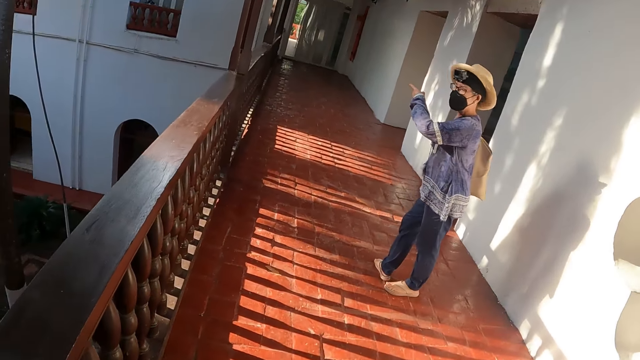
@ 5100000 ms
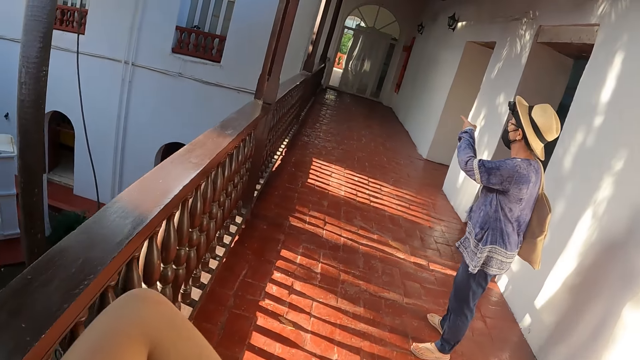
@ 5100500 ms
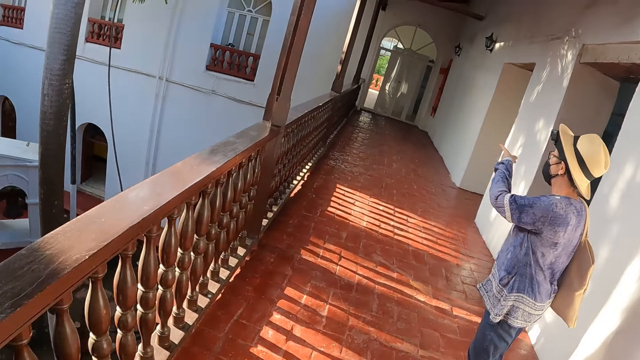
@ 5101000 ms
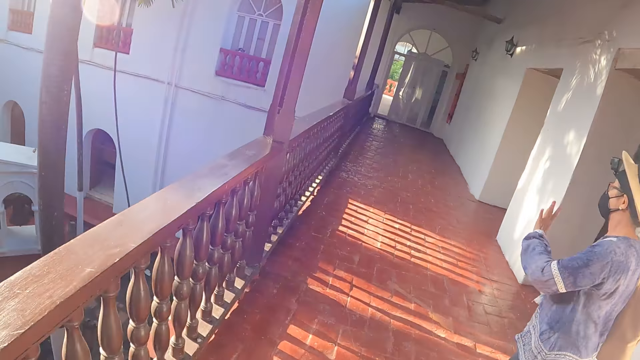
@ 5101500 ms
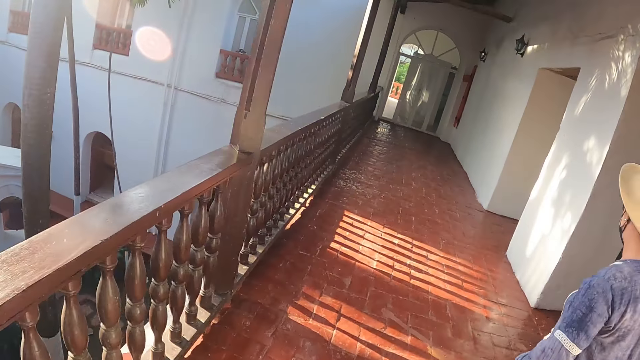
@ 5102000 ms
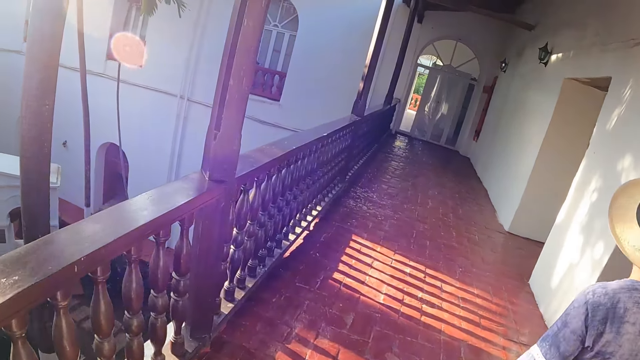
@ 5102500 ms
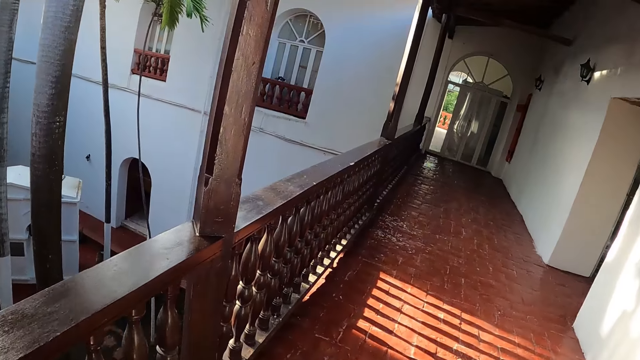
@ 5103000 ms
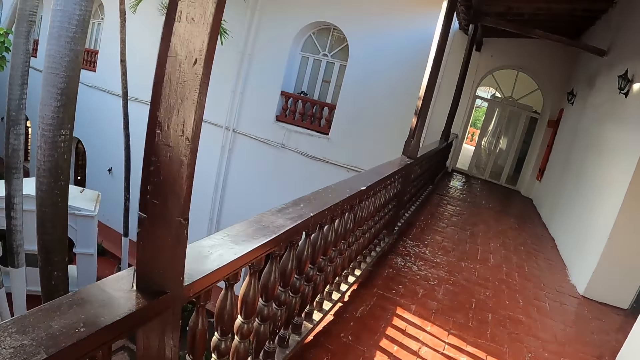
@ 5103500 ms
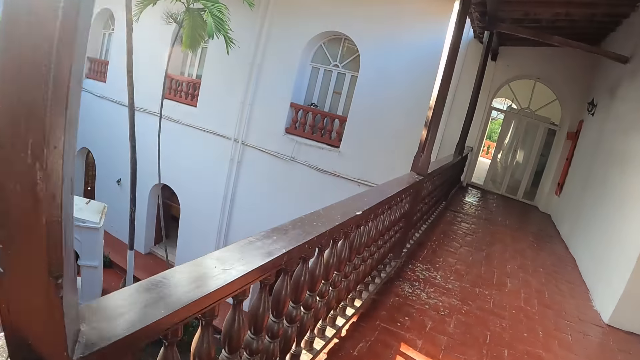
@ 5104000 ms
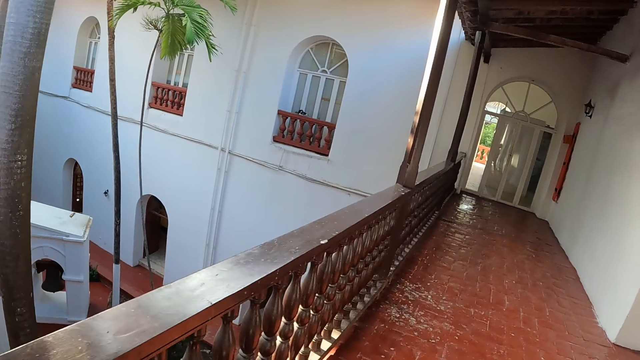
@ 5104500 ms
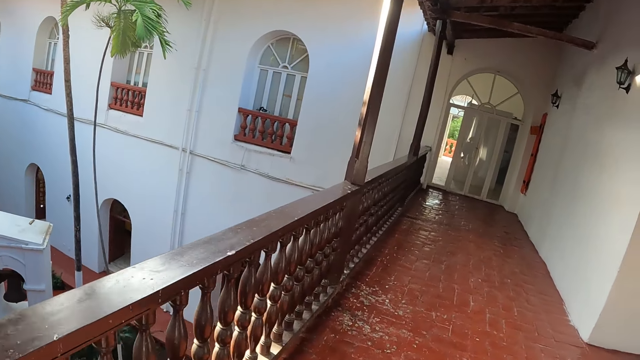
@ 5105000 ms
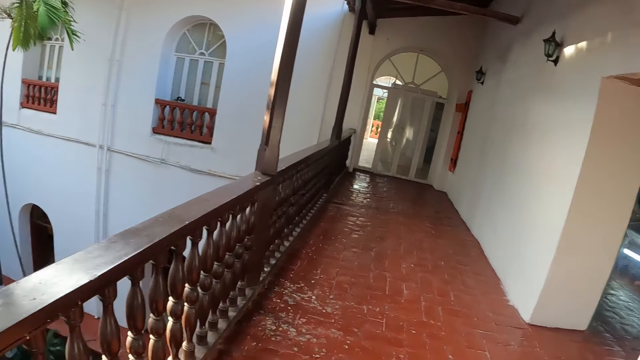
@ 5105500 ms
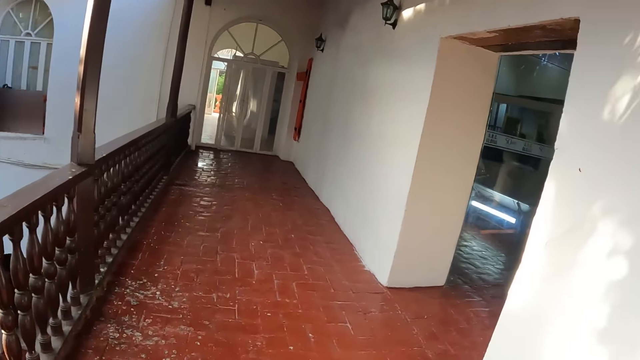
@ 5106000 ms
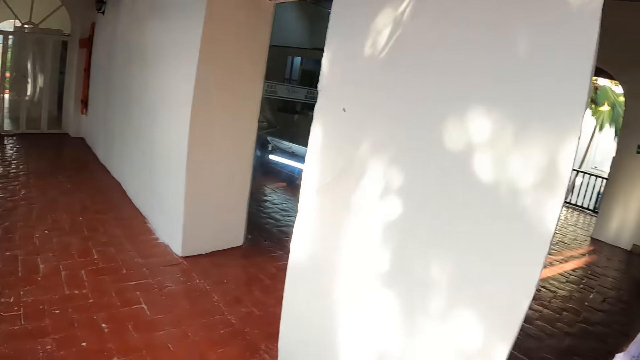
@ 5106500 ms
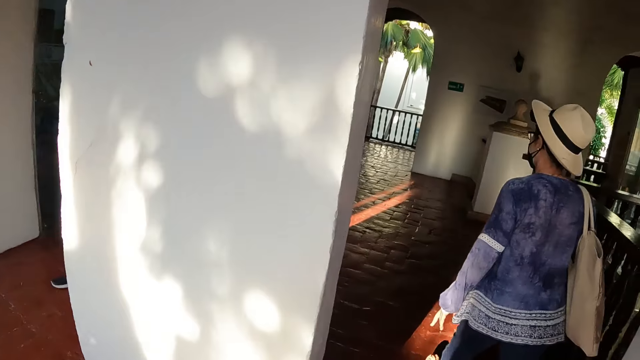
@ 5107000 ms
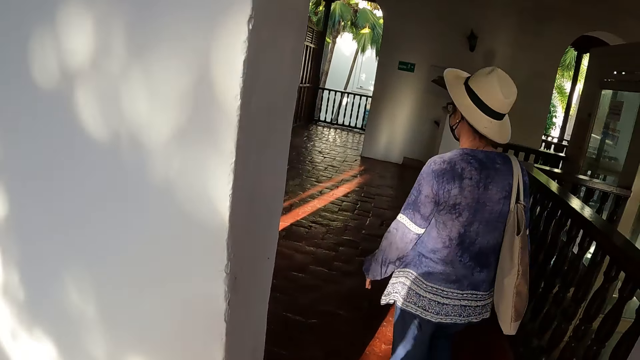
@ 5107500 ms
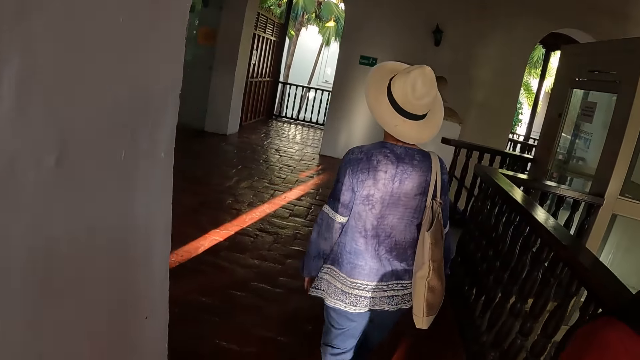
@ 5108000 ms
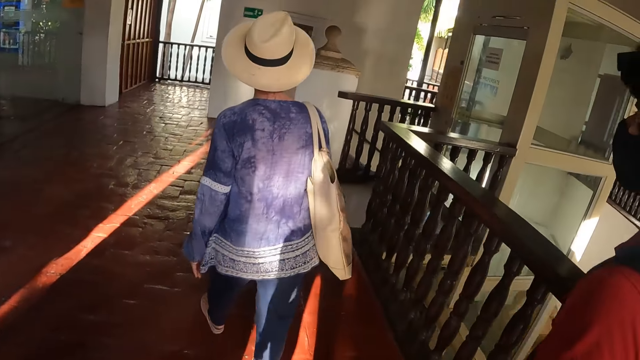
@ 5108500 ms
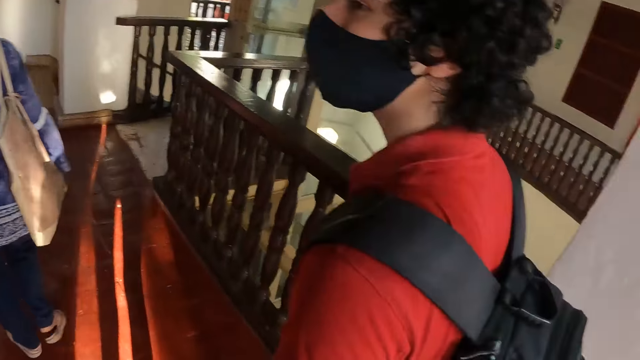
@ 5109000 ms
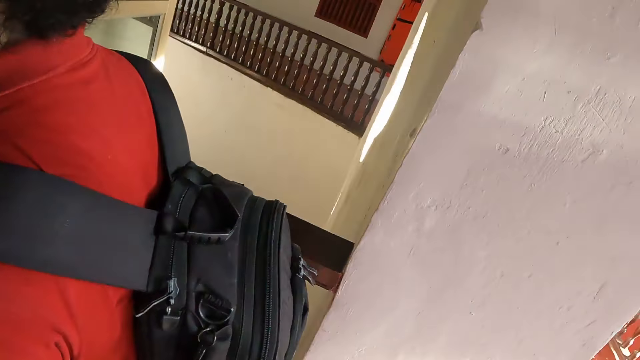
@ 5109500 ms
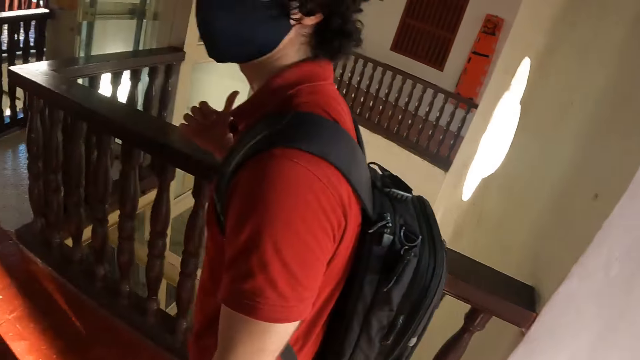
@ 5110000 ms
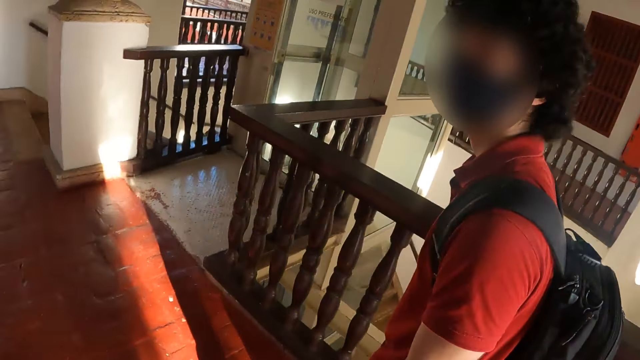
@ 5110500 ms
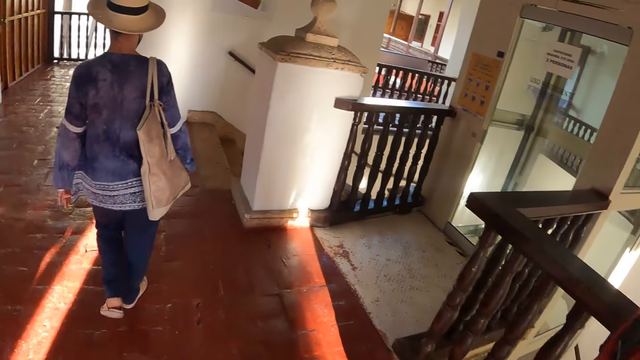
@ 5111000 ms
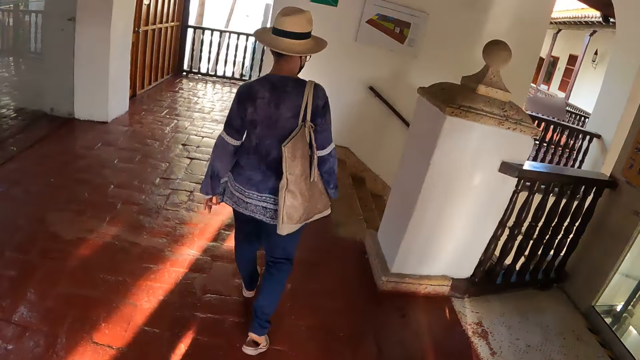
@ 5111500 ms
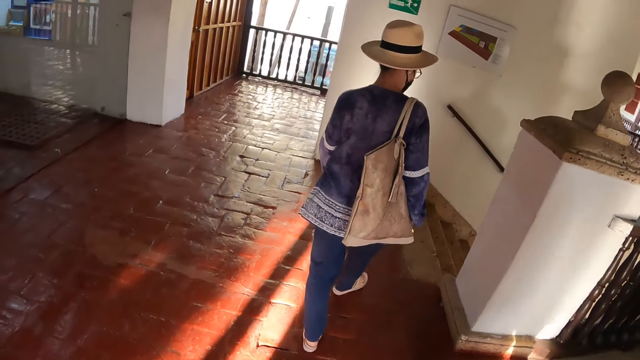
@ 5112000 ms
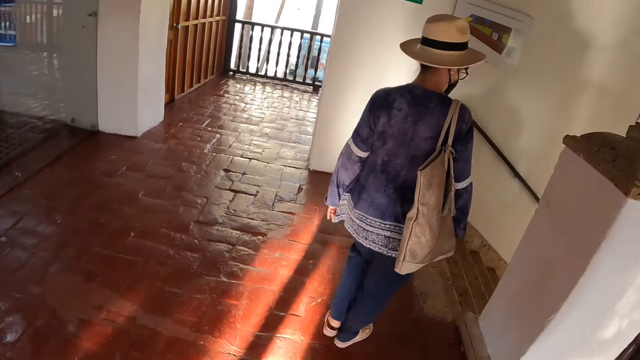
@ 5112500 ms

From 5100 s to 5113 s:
A woman points by hand. The camera wearer interacts with a person. They move an arm and walk around the building. A man walks past the camera wearer.

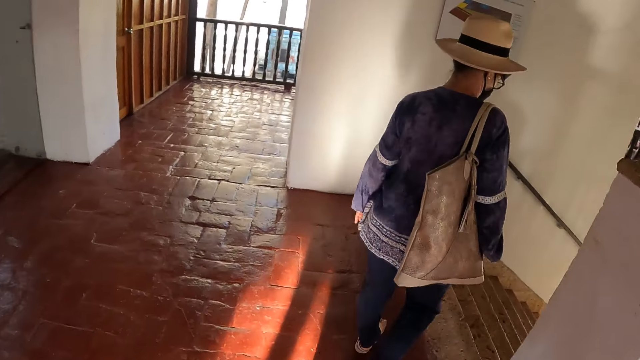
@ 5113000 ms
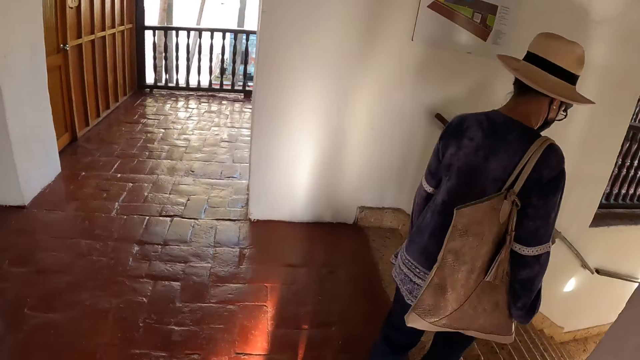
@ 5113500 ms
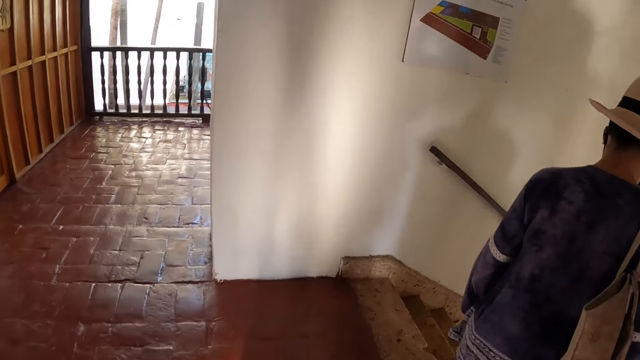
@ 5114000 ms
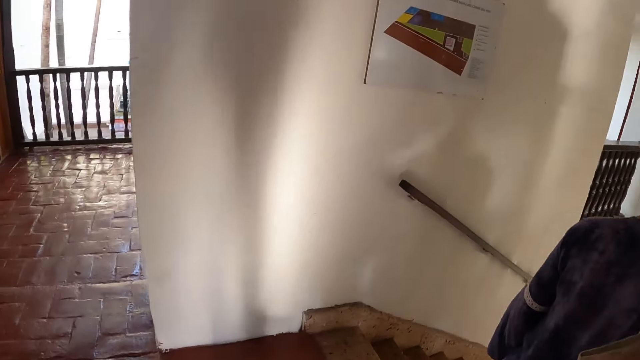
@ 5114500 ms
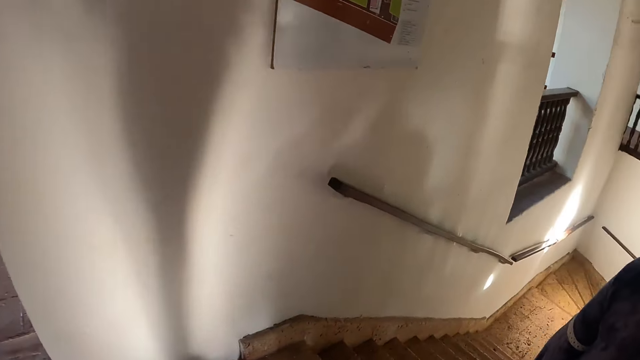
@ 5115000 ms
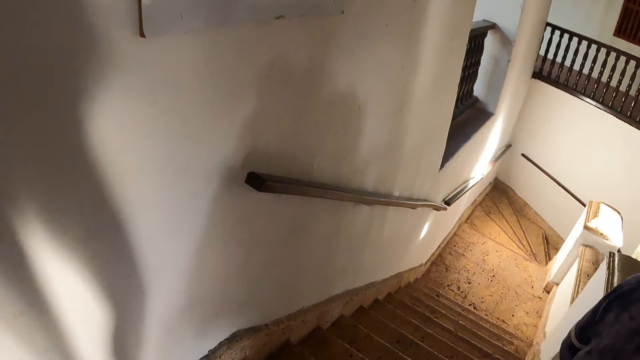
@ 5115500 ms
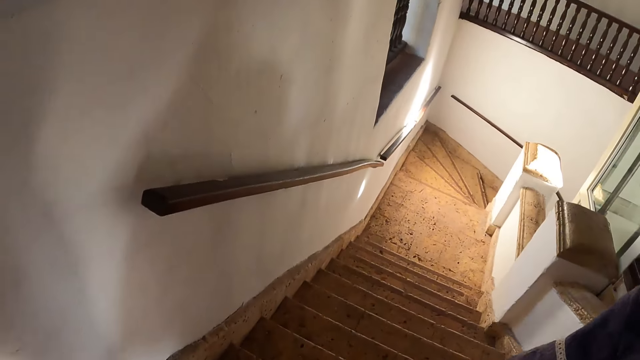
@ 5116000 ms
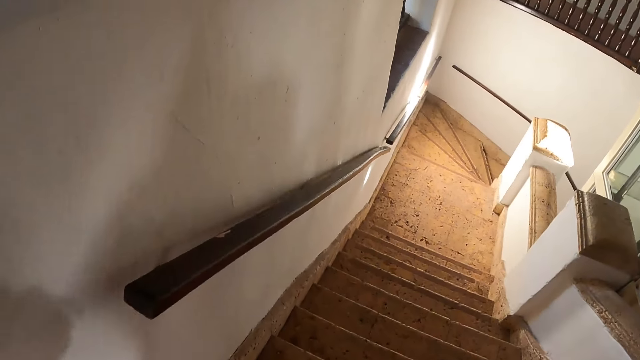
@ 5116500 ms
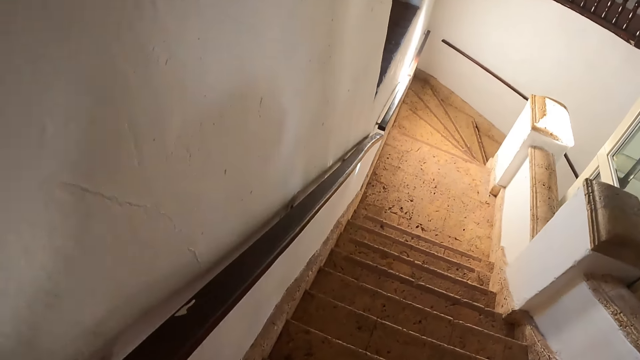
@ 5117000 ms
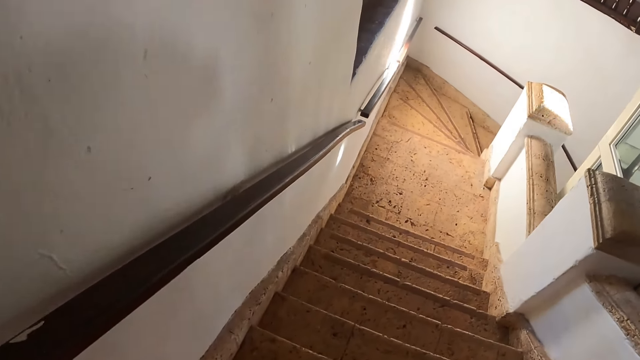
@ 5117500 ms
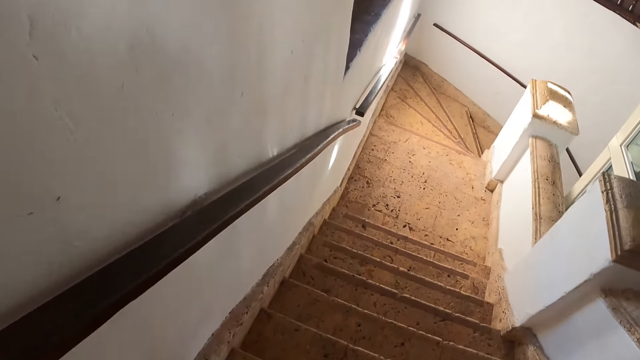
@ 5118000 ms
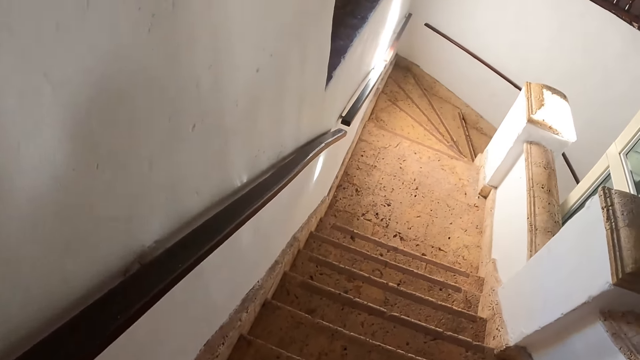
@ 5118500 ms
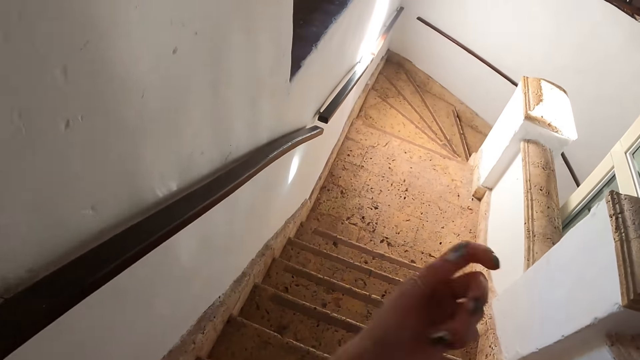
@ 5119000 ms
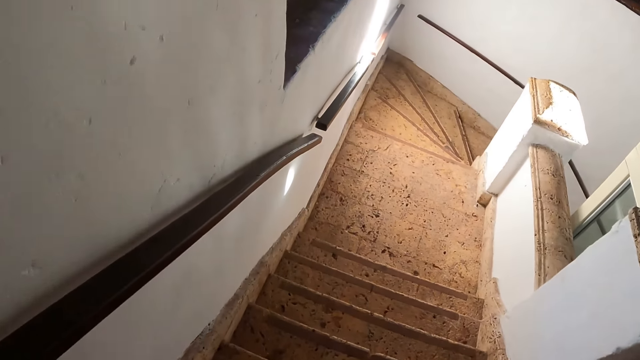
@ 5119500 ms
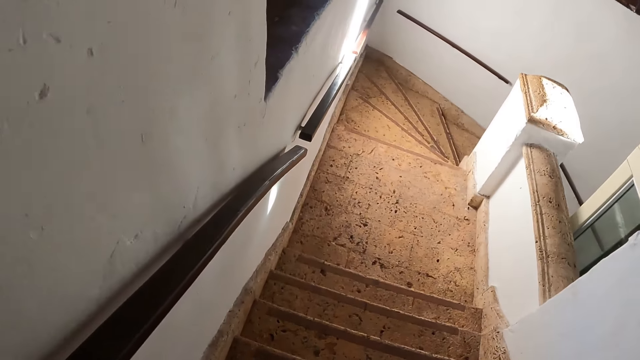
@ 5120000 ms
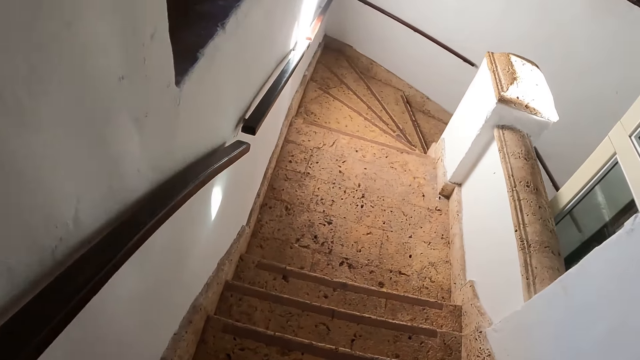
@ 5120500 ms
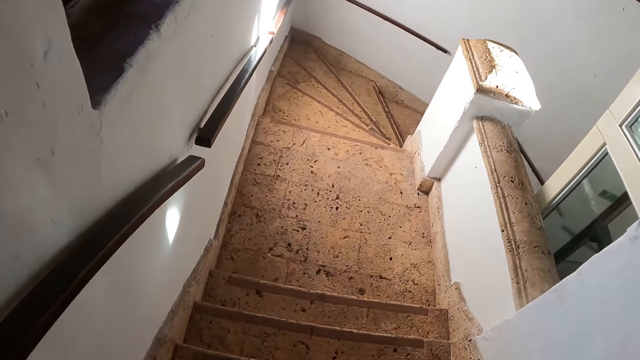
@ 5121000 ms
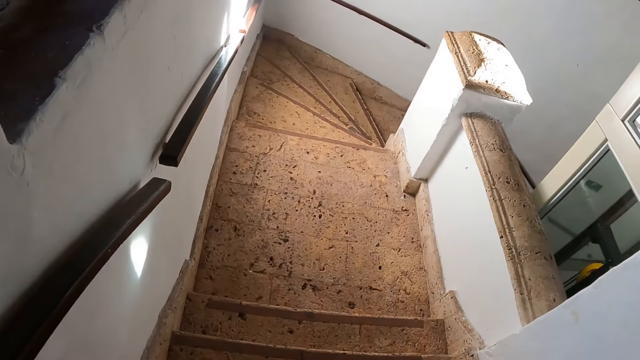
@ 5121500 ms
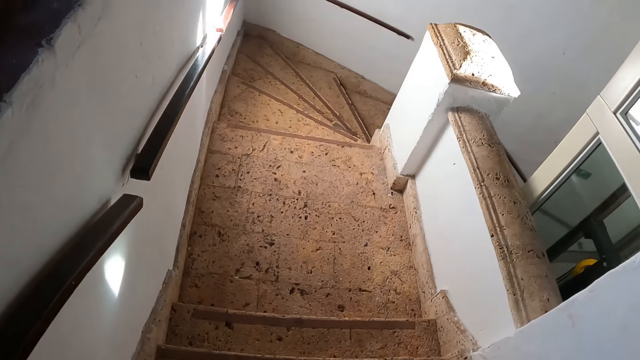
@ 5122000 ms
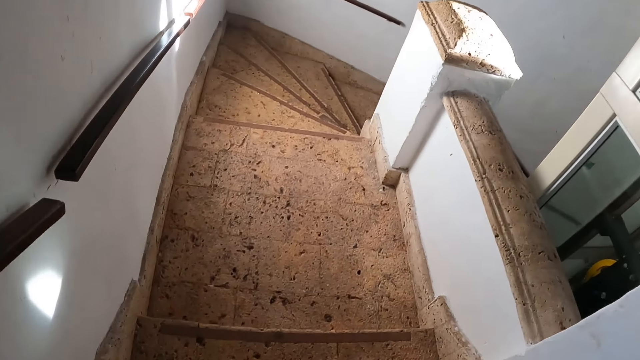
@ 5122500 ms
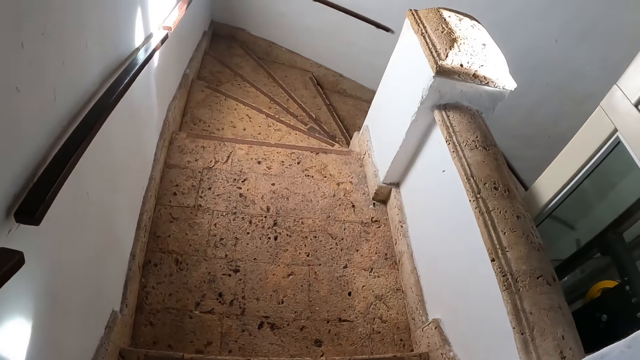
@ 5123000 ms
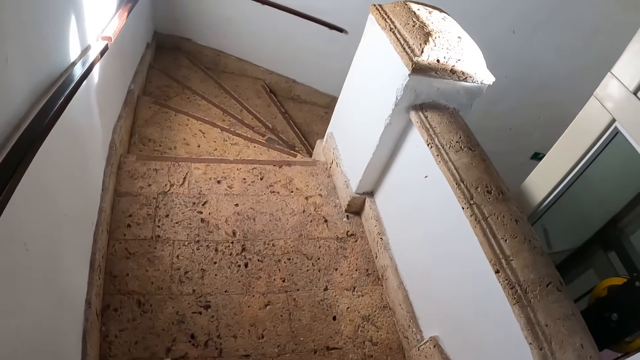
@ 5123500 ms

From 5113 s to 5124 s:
The camera wearer walks downstairs. They move a hand. They walk downstairs.
